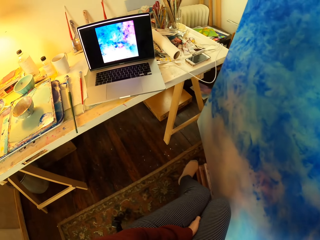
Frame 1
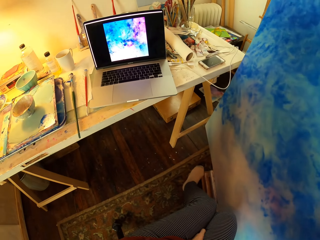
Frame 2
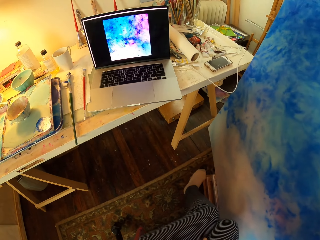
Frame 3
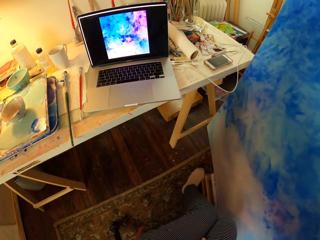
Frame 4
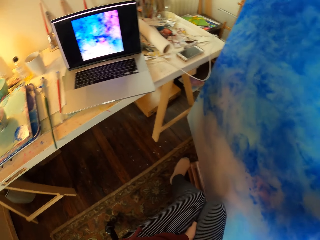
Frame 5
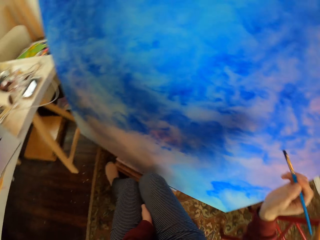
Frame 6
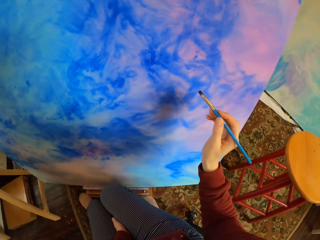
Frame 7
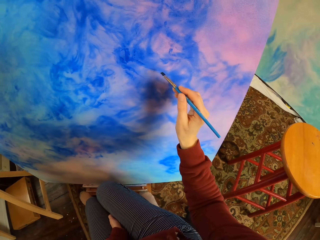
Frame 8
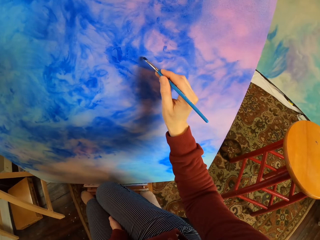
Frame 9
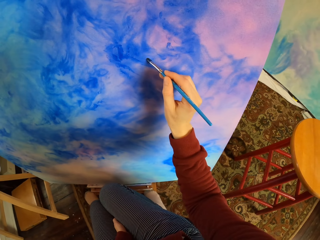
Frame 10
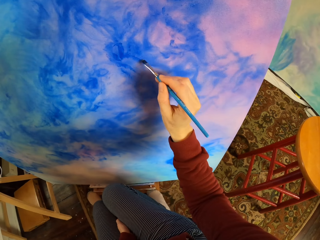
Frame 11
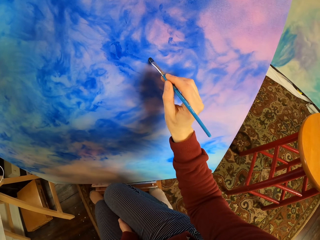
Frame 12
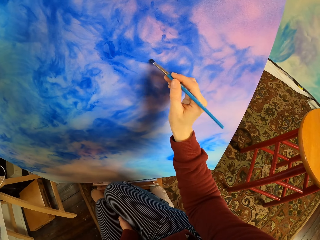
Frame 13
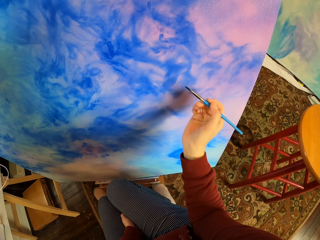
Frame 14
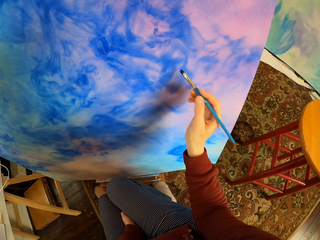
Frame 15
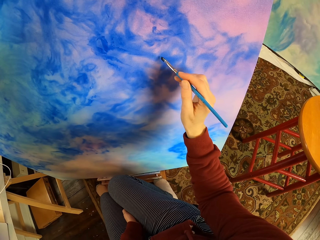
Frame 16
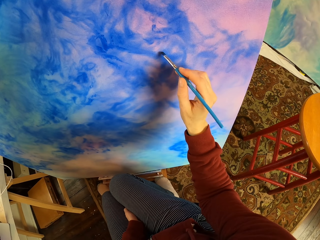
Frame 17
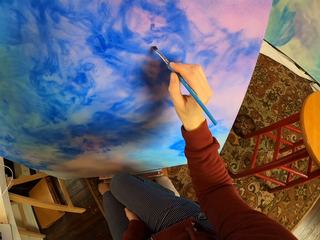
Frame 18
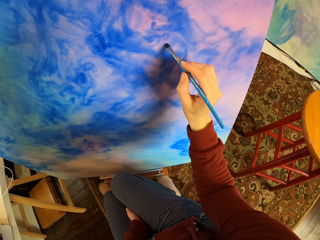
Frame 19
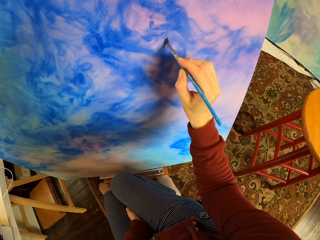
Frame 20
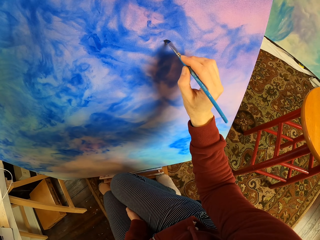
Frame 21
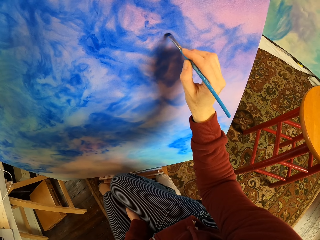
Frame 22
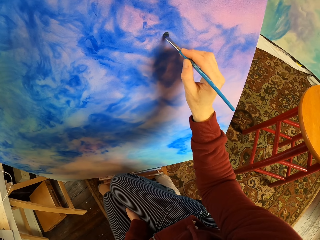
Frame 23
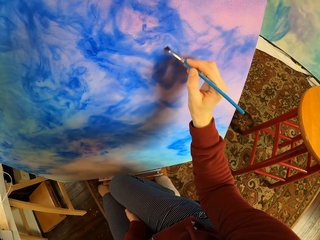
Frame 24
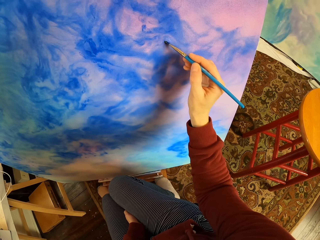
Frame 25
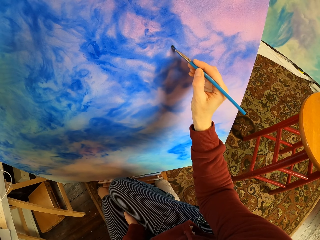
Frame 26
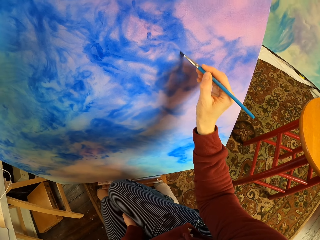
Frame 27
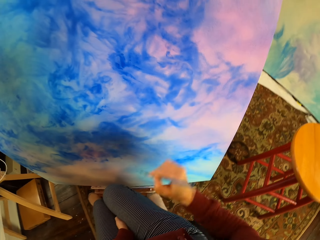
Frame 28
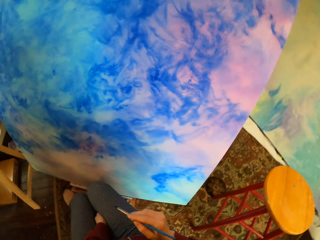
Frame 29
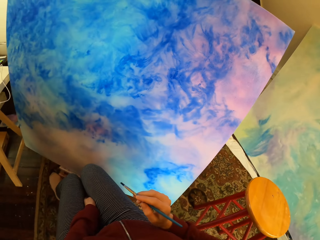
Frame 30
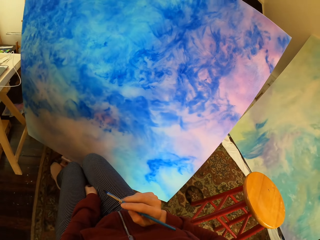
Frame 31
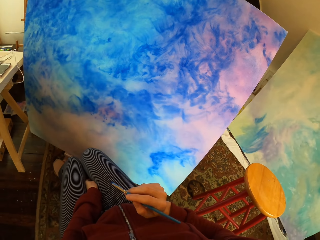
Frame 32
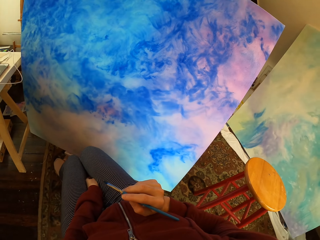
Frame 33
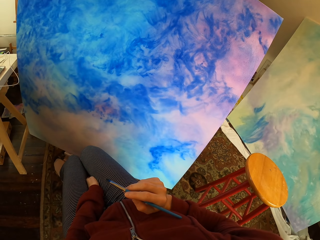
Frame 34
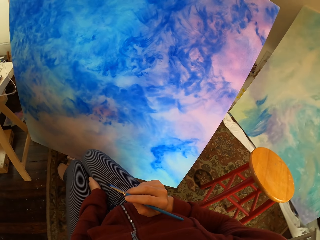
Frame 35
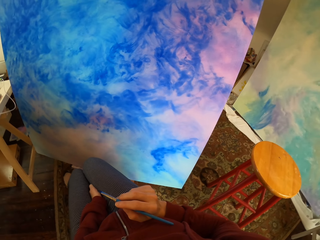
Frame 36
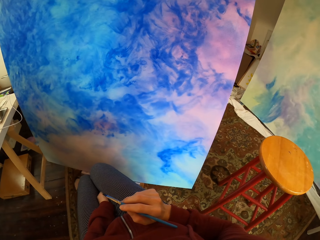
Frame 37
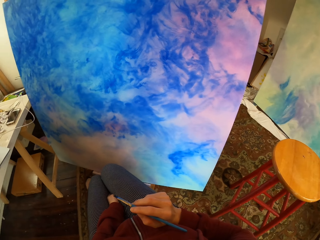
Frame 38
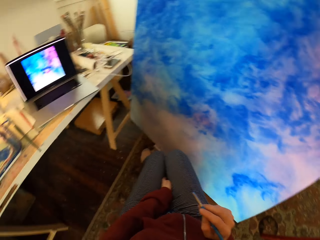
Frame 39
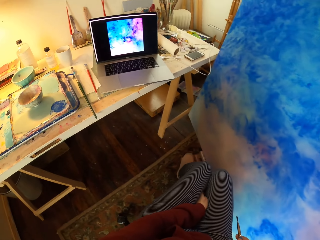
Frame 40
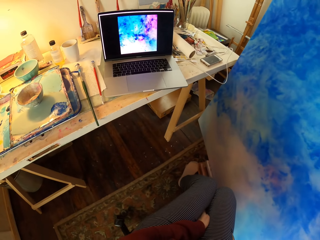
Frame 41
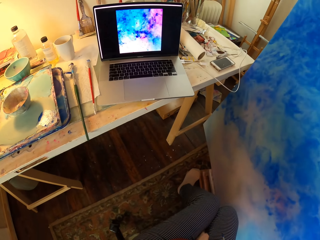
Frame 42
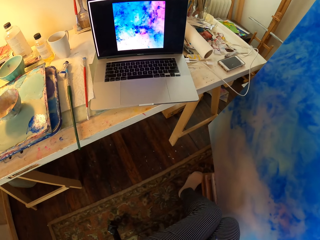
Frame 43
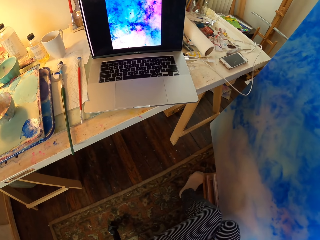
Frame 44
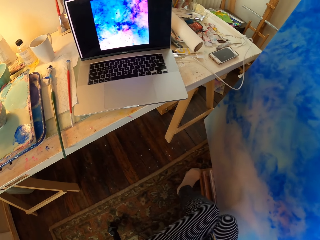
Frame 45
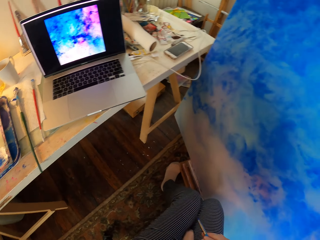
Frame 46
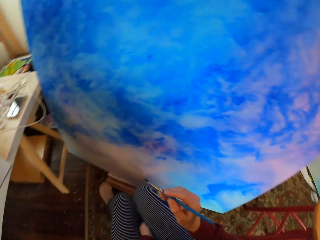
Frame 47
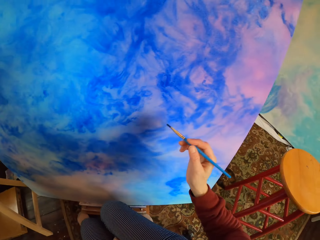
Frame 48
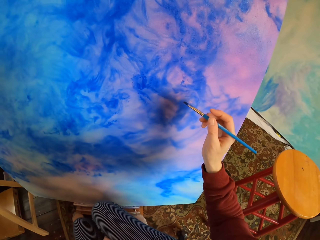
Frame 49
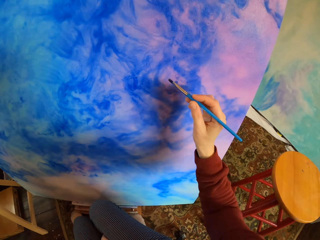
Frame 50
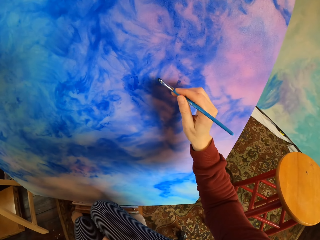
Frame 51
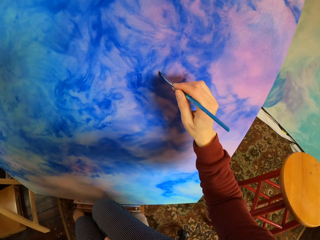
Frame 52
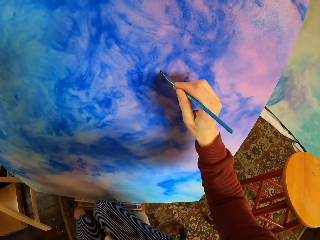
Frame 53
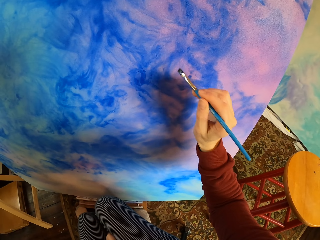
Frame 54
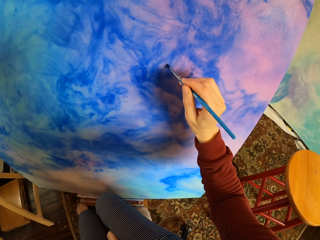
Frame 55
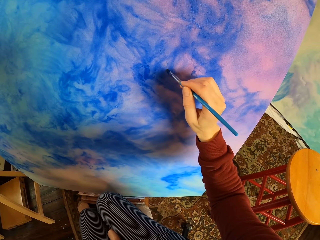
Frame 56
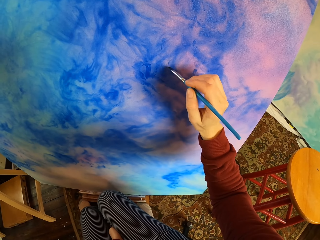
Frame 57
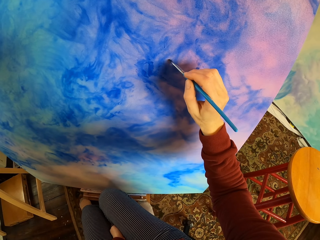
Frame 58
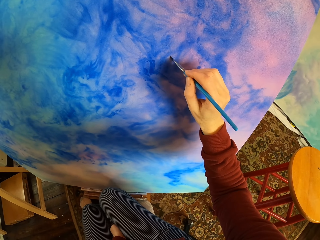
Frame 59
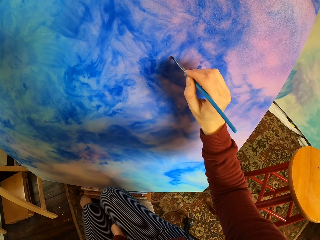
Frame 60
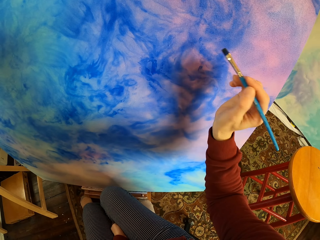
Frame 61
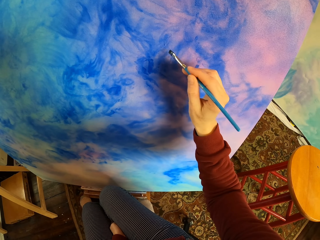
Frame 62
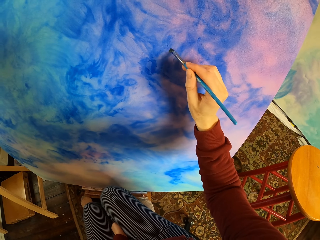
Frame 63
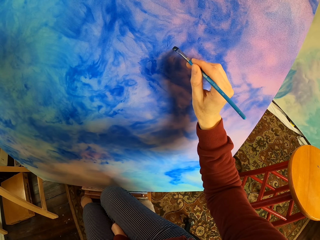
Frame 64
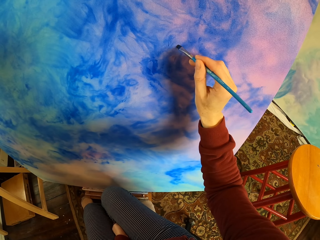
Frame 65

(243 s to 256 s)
The camera wearer looks at the laptop. They brush the board. They look at the board. They look at the laptop. They brush the board.

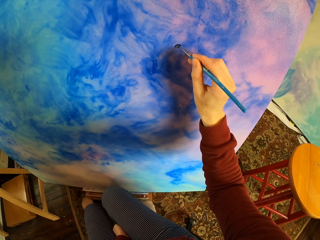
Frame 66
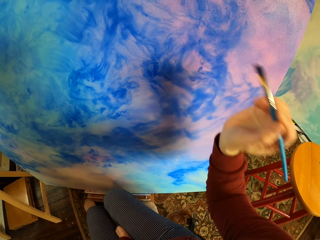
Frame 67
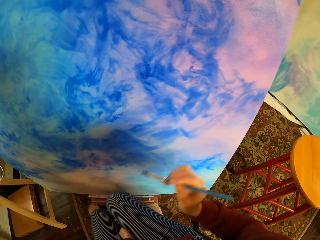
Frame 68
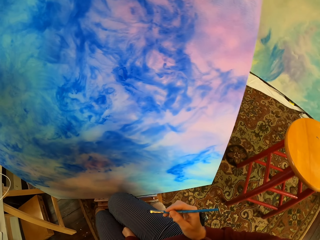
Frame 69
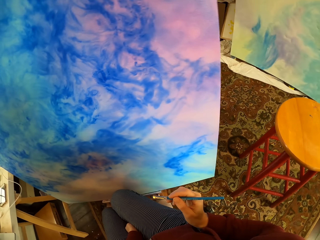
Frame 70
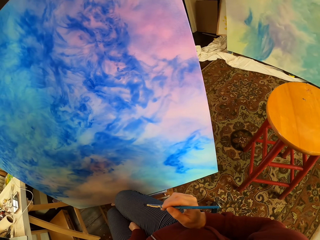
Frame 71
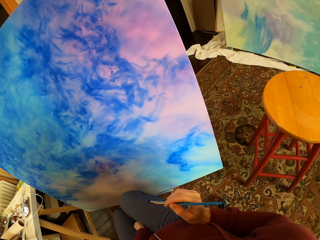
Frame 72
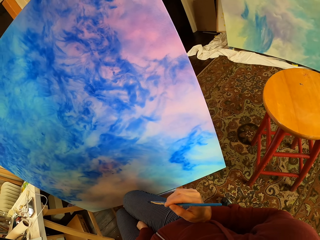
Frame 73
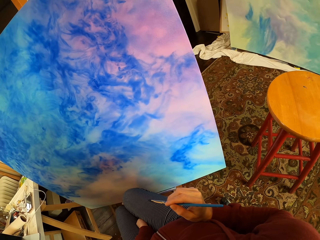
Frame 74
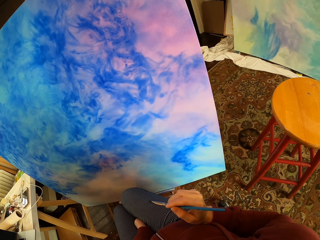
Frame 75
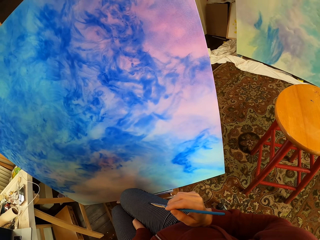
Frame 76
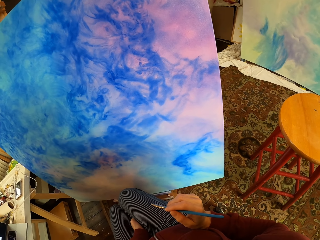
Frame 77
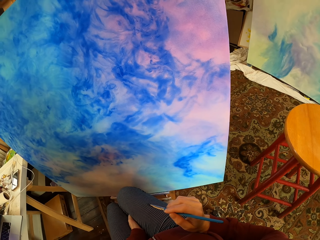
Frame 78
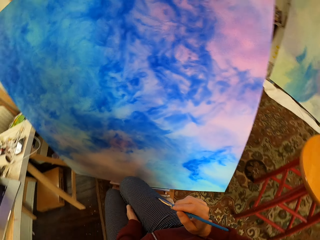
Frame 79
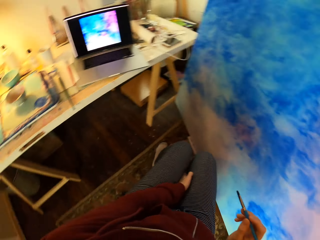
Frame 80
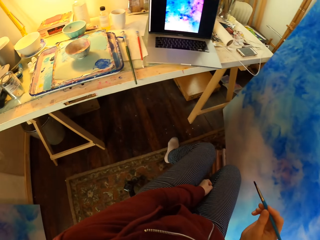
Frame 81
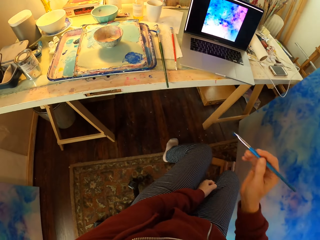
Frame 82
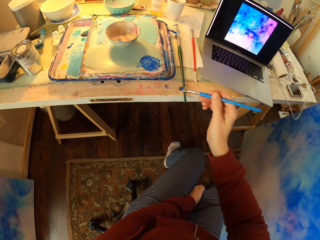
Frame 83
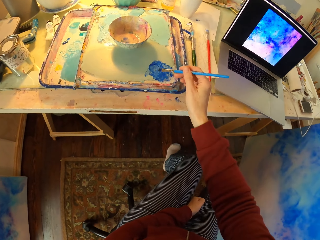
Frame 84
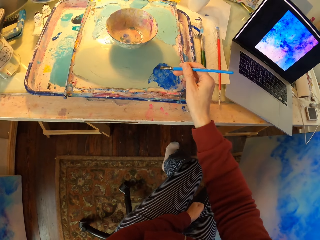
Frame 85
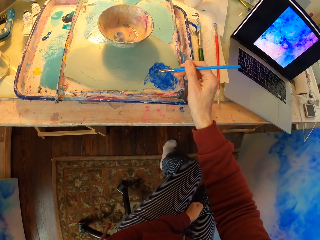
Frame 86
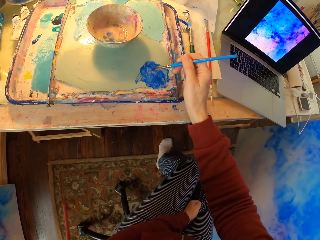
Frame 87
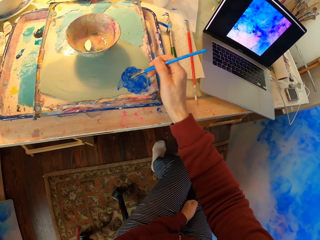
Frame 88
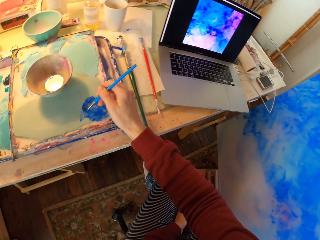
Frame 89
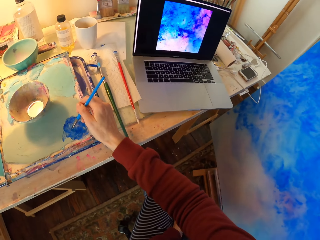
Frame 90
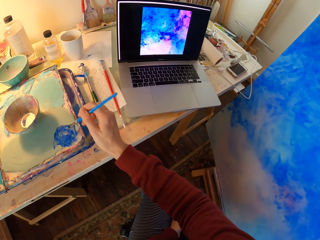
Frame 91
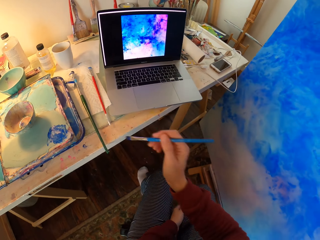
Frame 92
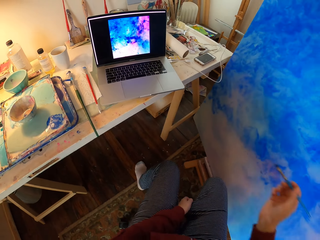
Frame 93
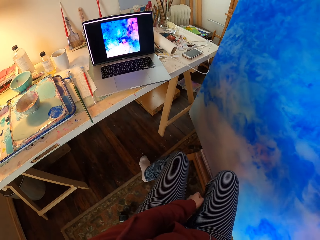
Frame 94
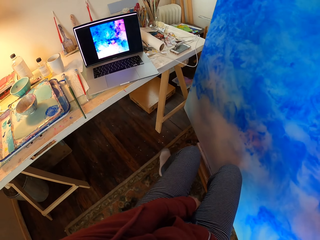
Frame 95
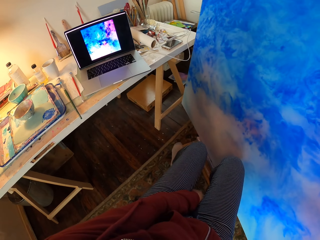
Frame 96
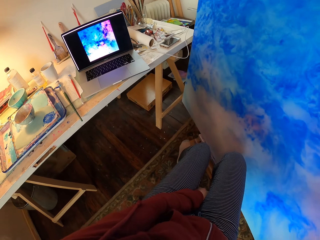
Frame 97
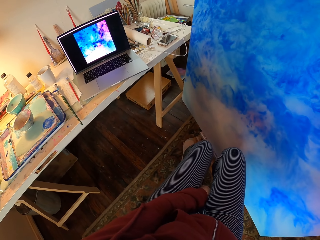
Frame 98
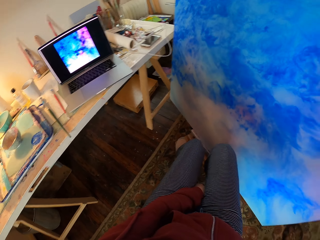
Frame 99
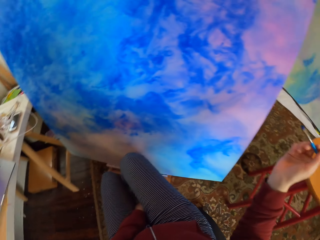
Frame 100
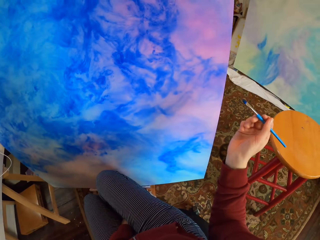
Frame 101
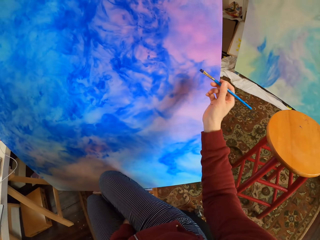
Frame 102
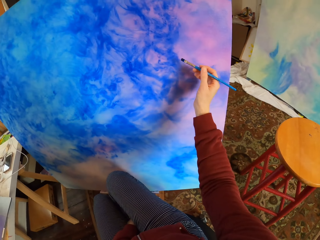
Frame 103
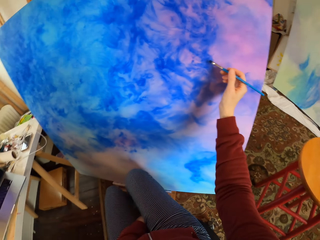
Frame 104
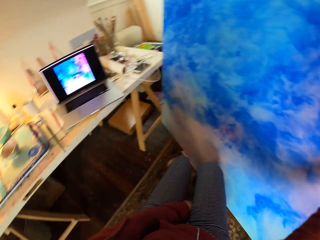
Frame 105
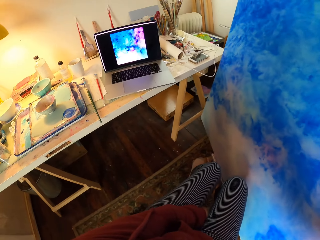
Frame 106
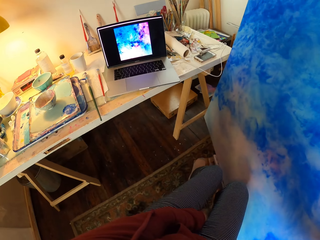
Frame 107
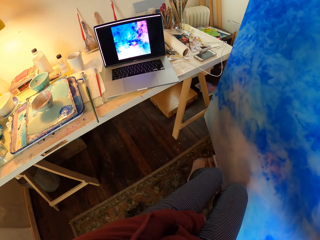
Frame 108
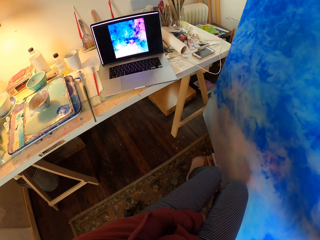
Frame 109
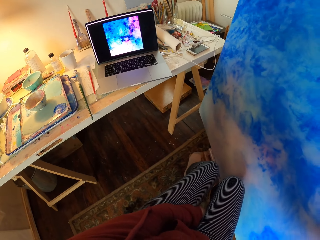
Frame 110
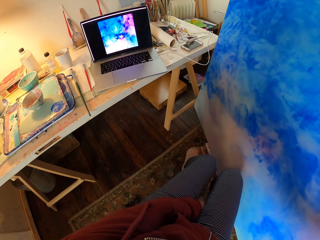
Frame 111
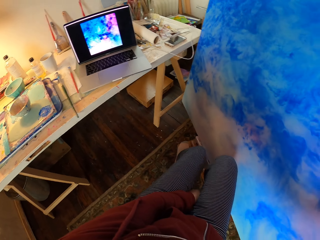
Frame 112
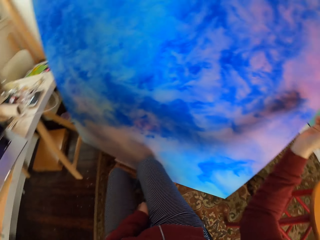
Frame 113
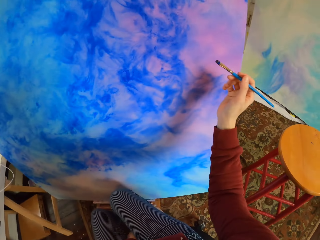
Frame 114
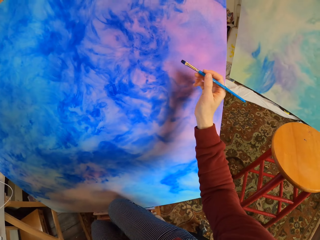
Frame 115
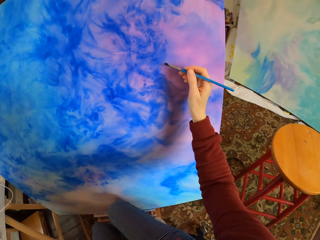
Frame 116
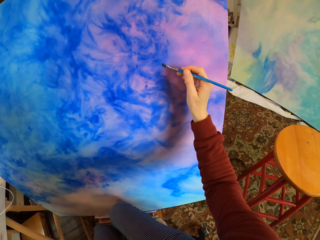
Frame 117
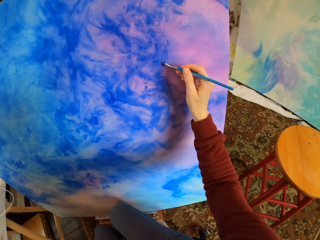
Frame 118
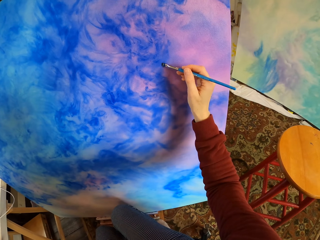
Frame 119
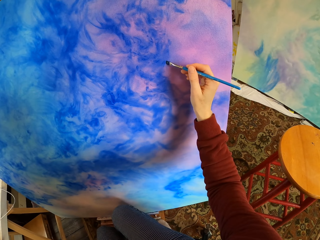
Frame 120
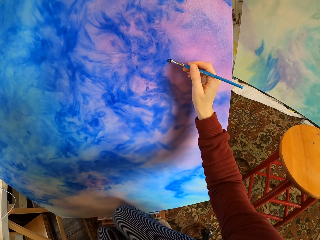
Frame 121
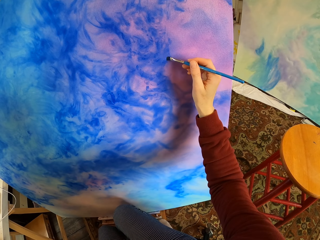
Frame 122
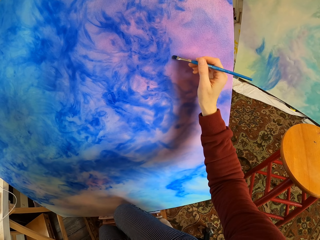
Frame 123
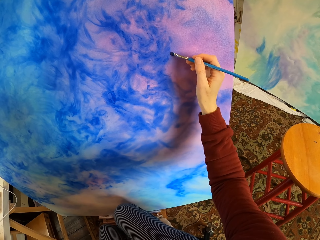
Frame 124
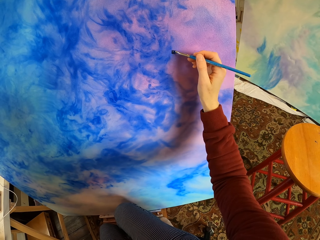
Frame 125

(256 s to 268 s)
The camera wearer looks on the laptop painting. They paint on the paper. They look at the board. They dip the brush in the ink. They stir the brush in the color. They look at the laptop. They brush the board. They look at the laptop. They brush the board.
